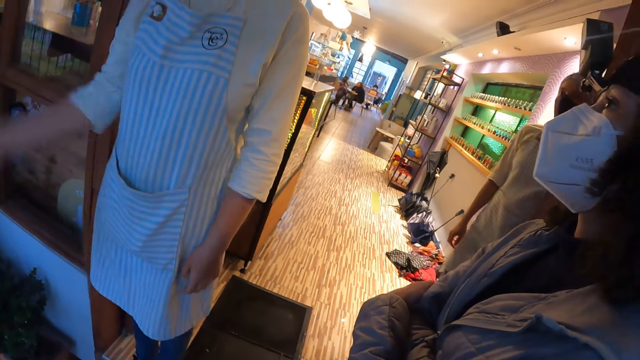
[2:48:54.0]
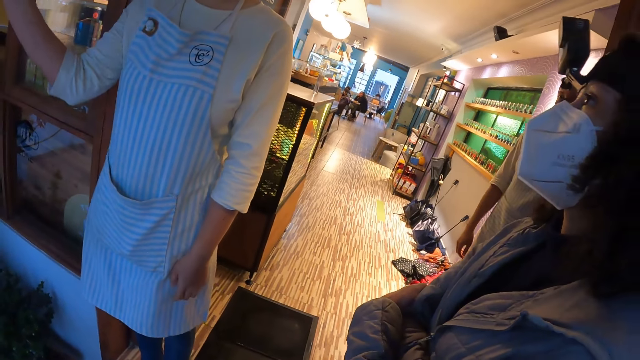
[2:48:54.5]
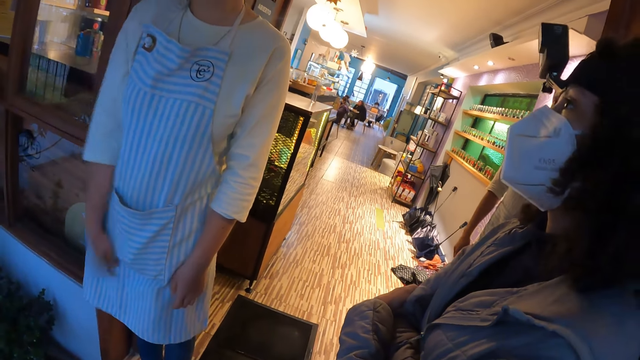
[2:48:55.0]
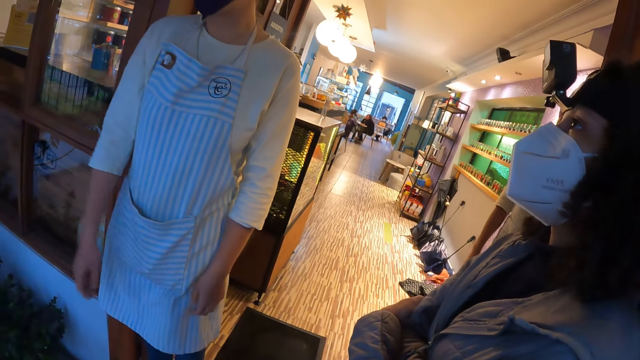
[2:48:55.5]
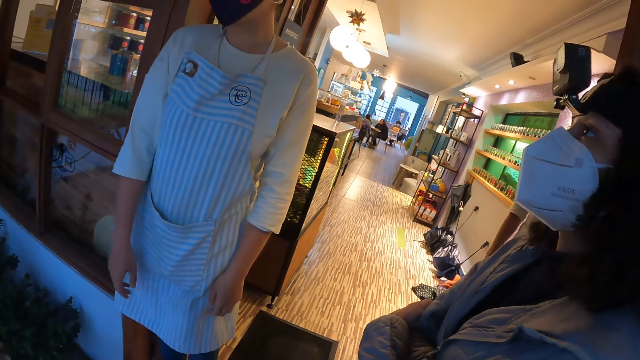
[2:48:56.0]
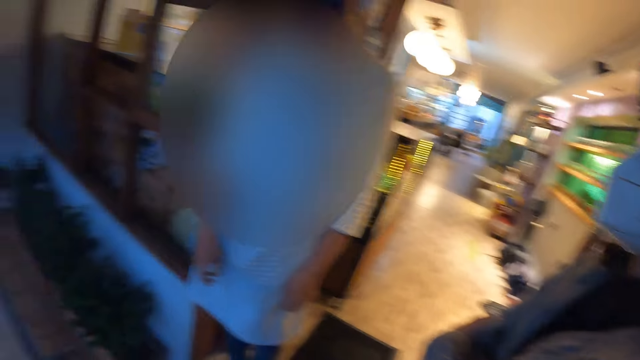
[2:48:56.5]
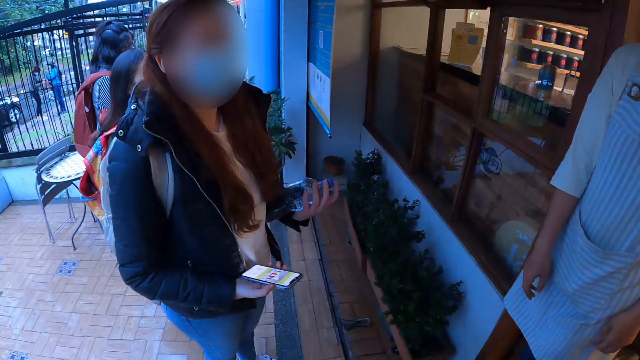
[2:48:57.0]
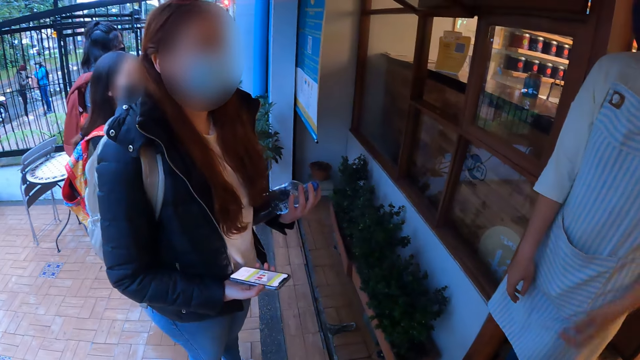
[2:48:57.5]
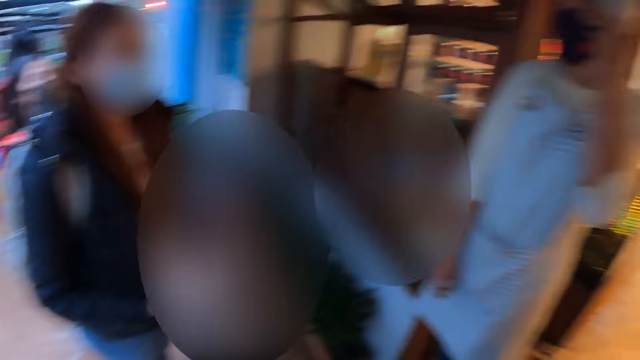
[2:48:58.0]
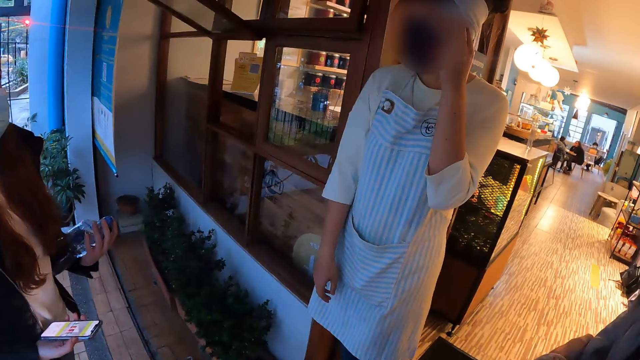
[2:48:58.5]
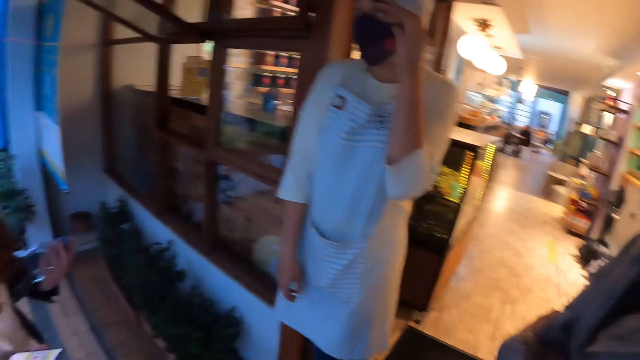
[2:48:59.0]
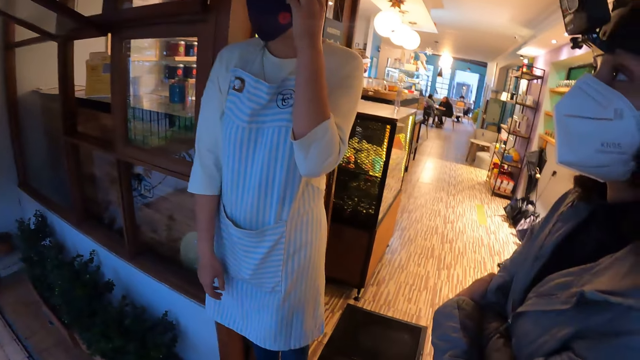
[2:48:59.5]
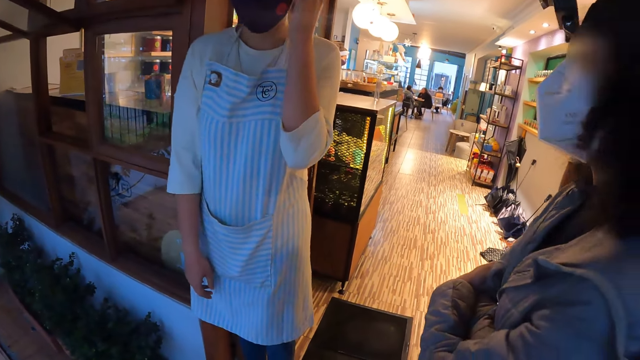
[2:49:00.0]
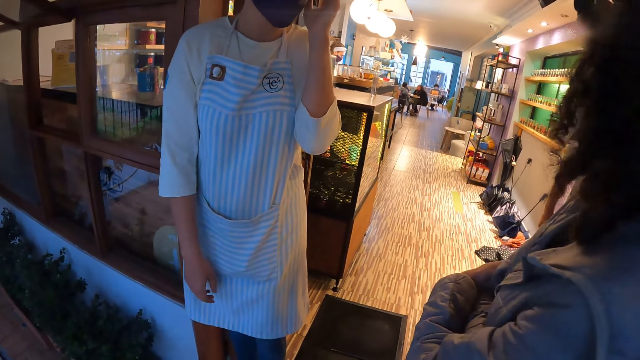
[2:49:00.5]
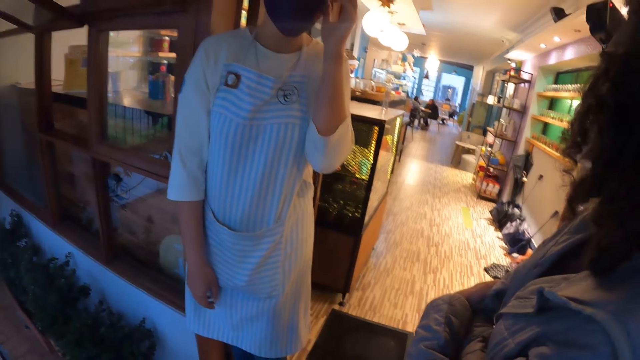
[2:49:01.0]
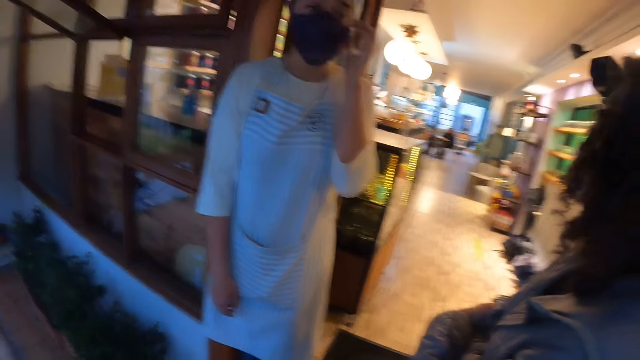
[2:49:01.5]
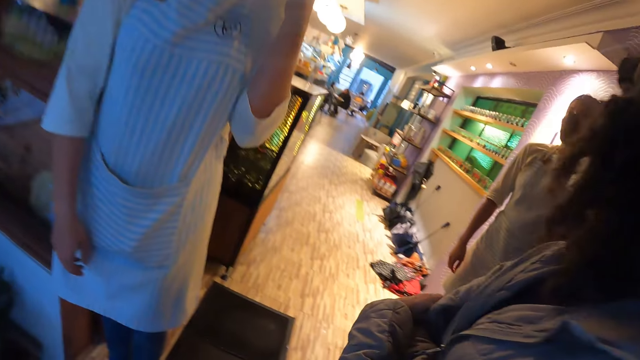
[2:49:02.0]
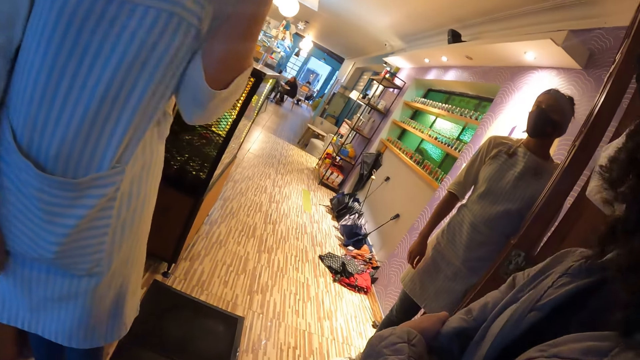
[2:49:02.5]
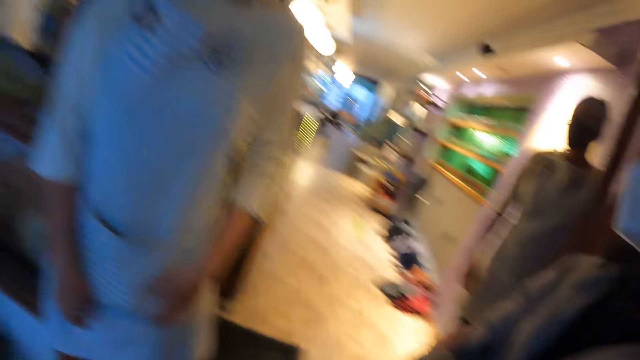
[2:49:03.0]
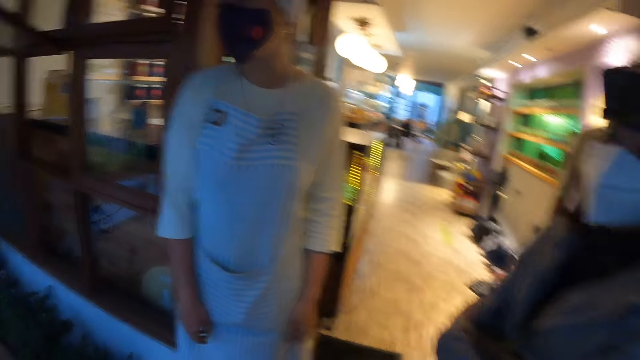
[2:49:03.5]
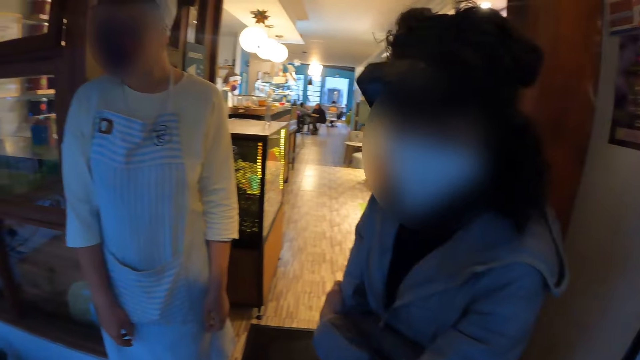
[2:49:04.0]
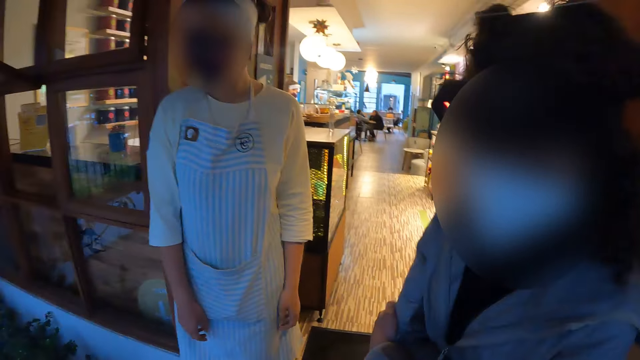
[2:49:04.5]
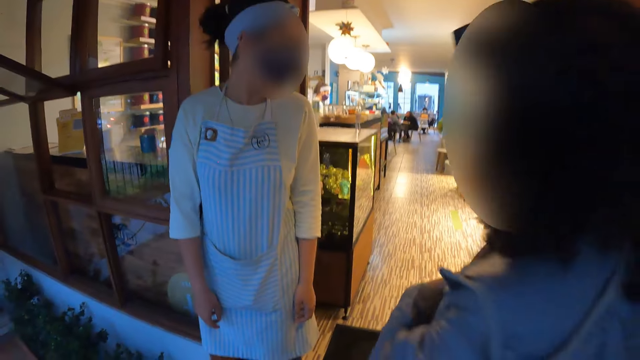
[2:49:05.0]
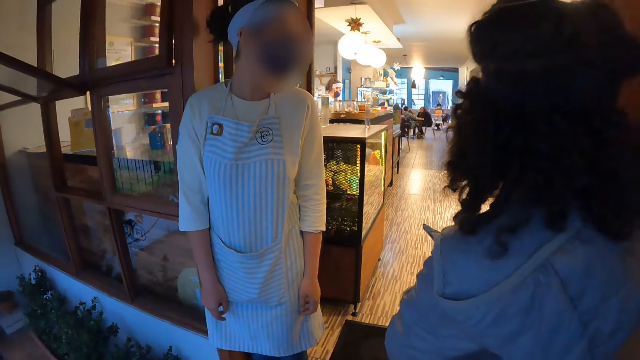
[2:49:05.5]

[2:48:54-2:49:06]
A woman gesticulates with her right hand. The woman adjusts her nose mask with her left hand. The woman converses with another woman.

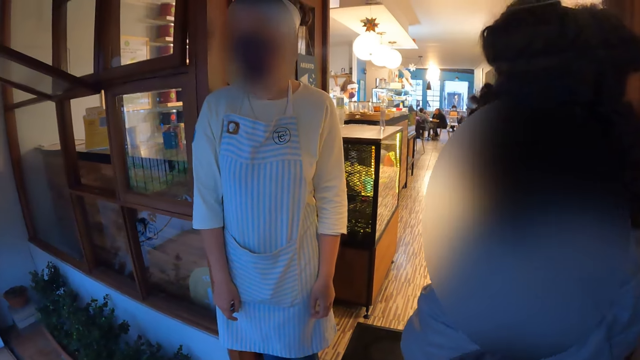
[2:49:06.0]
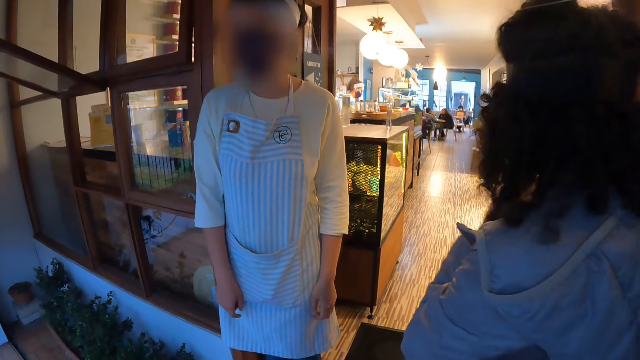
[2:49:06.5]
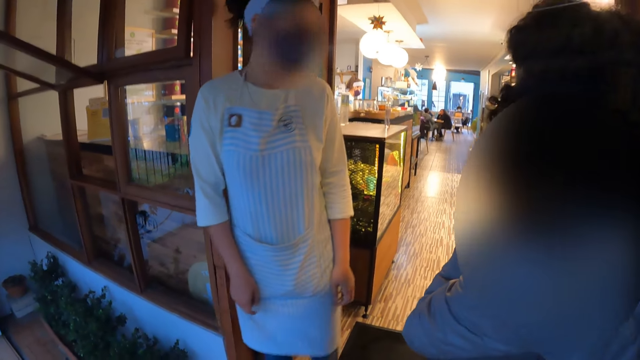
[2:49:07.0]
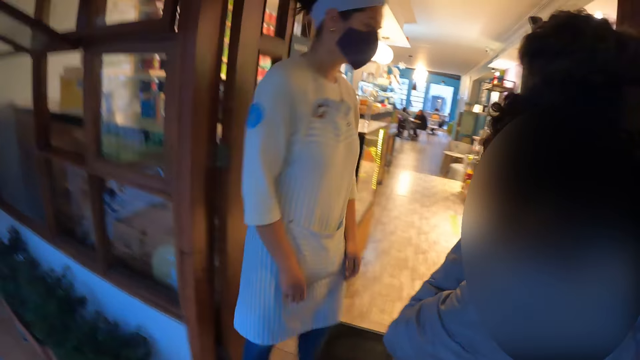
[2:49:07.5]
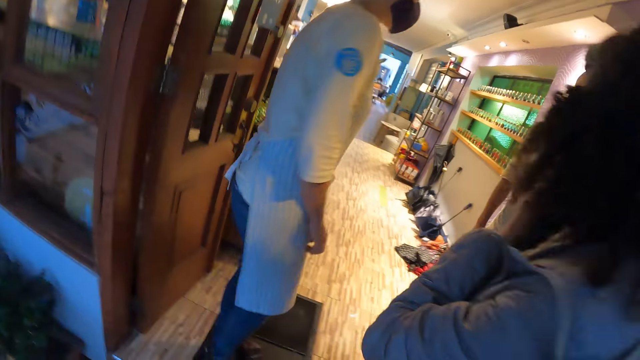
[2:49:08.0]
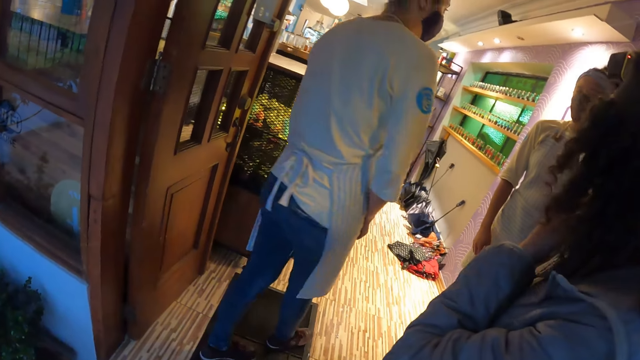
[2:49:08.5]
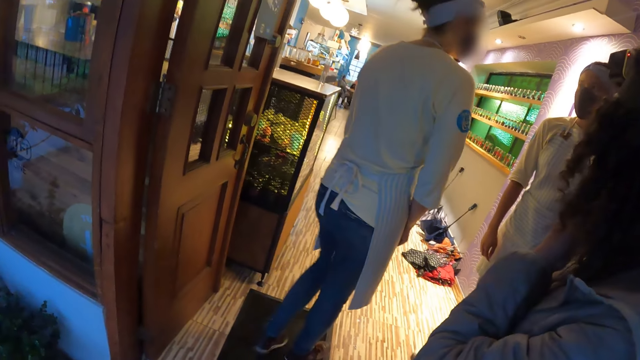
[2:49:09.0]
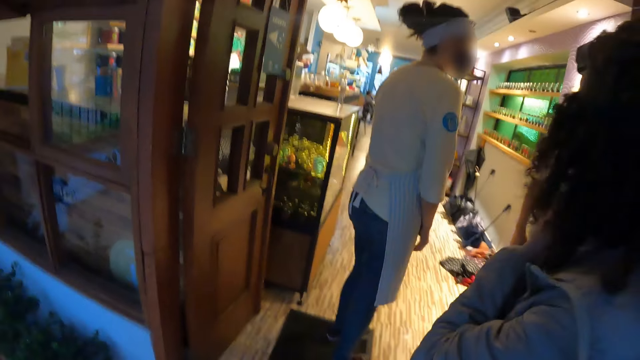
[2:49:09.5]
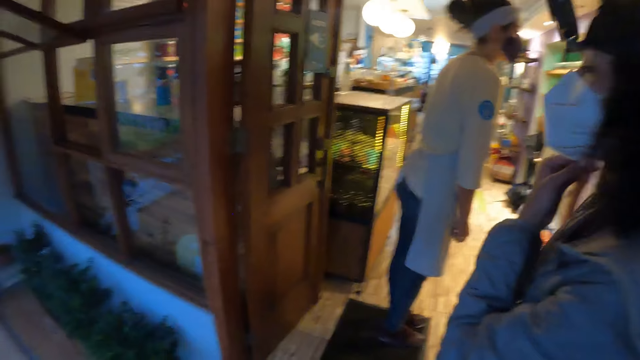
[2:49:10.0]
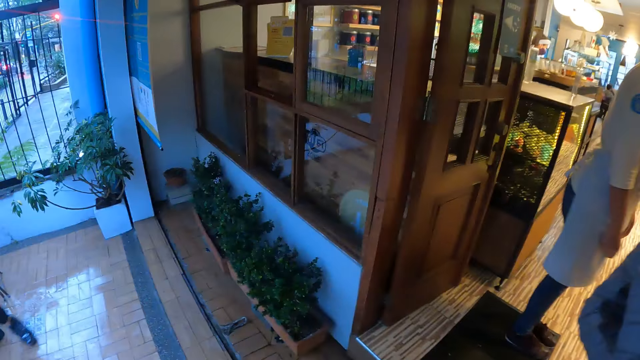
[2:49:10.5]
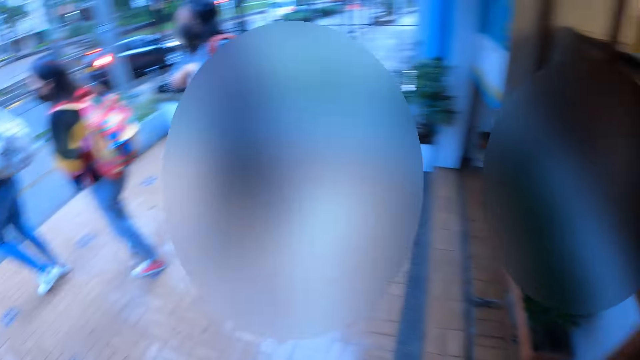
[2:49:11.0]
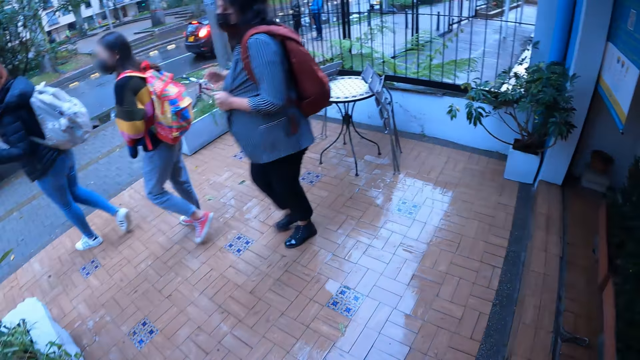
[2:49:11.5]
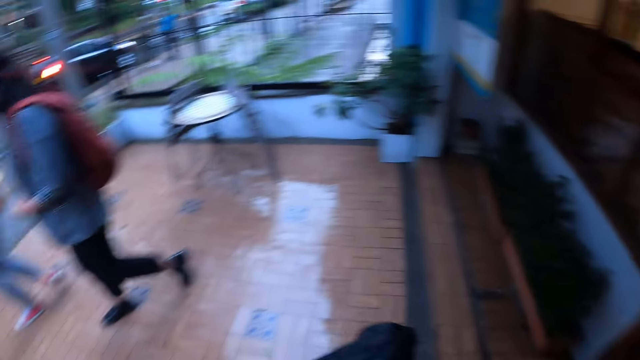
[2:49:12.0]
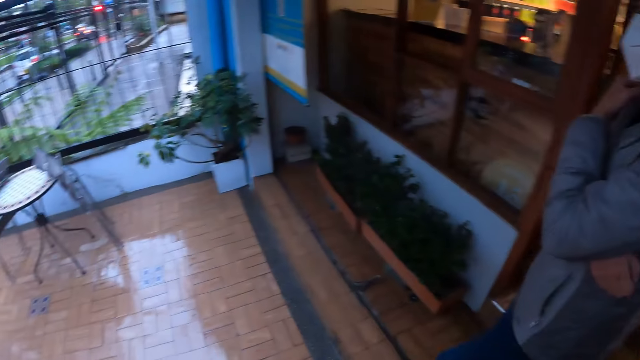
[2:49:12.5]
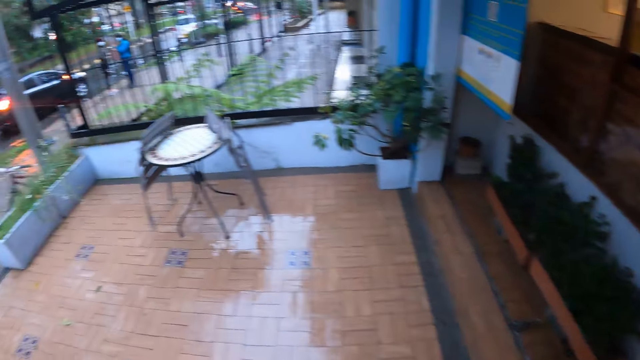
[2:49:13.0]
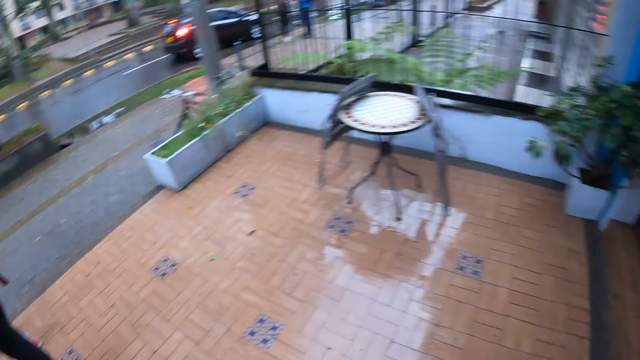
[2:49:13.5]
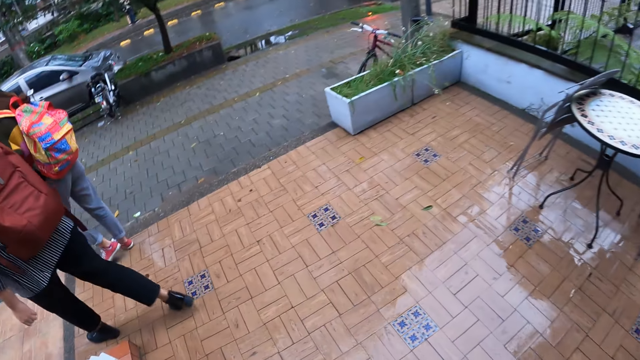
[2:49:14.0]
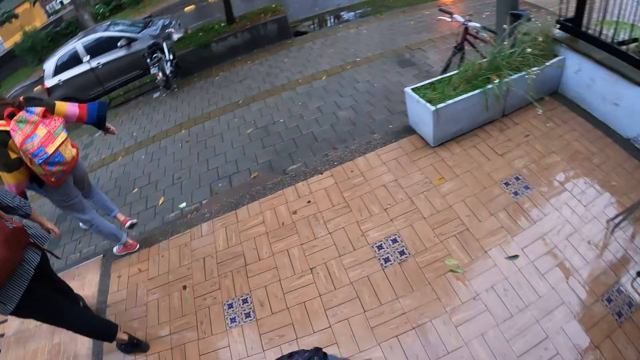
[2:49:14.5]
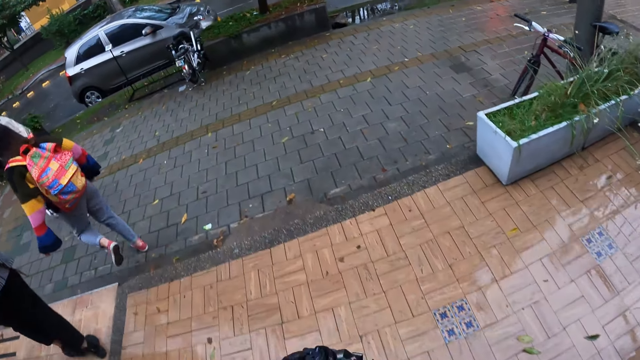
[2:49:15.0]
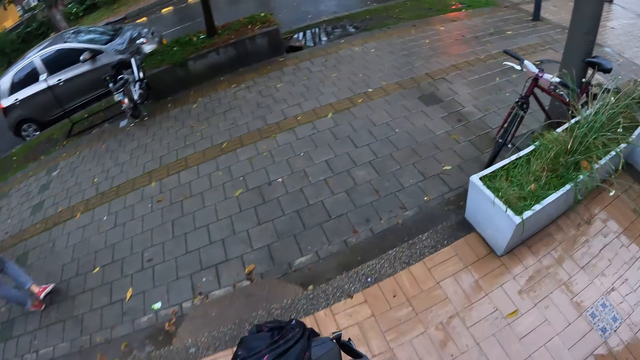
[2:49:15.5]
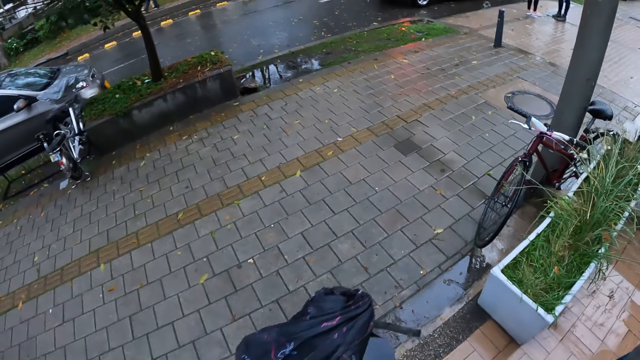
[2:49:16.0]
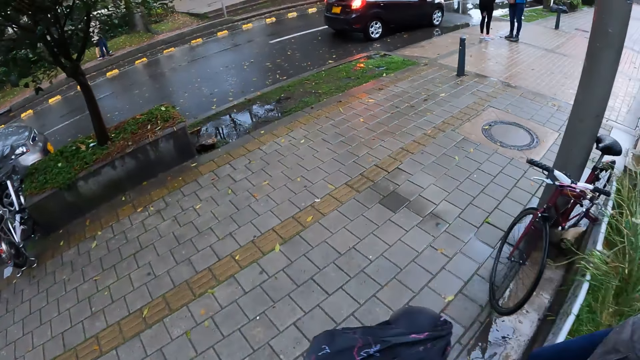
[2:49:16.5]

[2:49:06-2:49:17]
A woman walks to another woman at the door. A third woman walks away from the pharmacy with two other women. The camera wearer walks from the pharmacy to the car with another woman.
